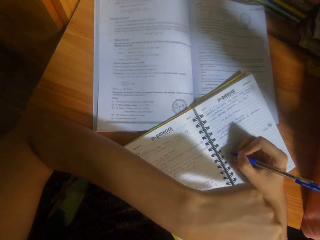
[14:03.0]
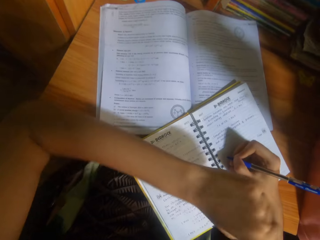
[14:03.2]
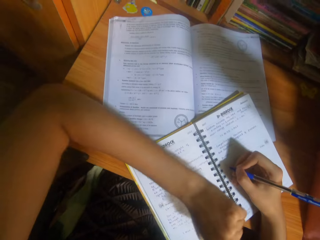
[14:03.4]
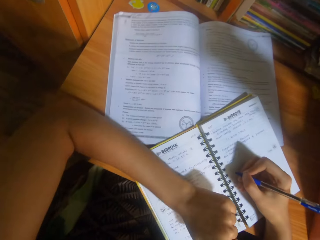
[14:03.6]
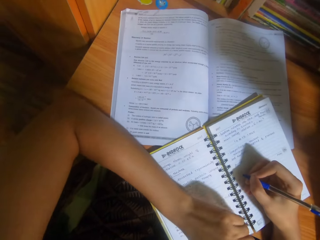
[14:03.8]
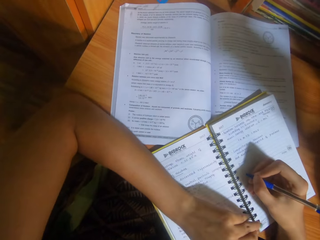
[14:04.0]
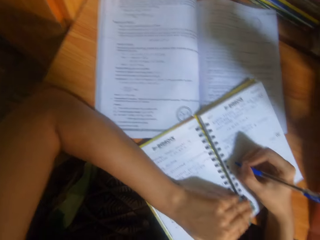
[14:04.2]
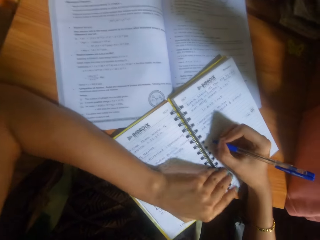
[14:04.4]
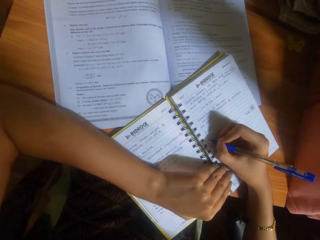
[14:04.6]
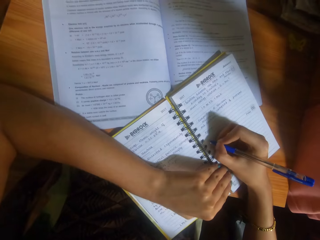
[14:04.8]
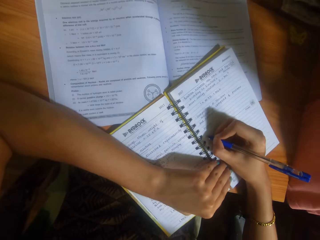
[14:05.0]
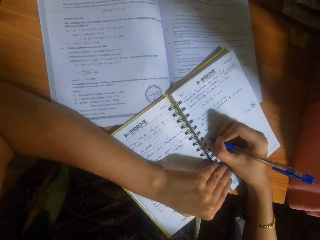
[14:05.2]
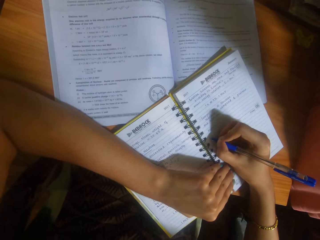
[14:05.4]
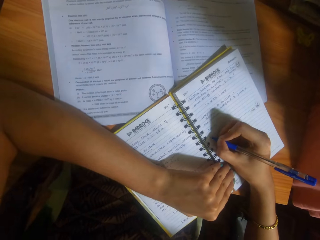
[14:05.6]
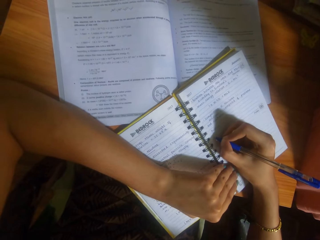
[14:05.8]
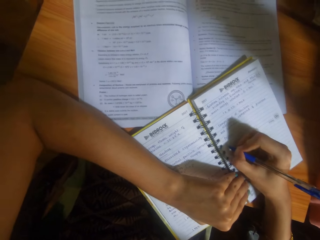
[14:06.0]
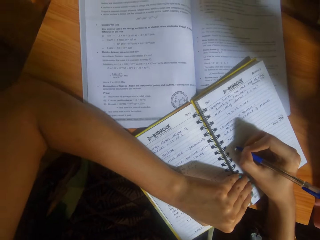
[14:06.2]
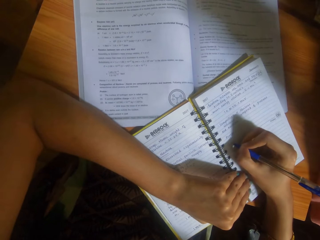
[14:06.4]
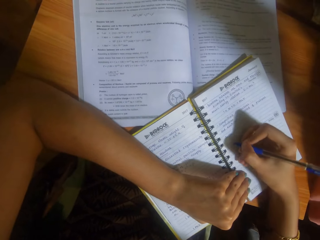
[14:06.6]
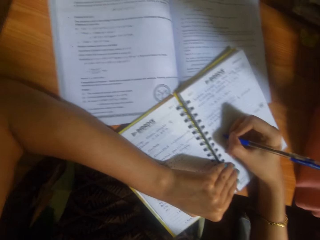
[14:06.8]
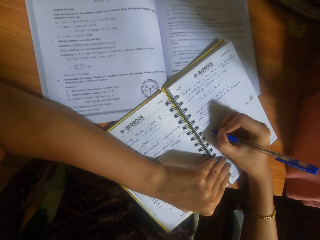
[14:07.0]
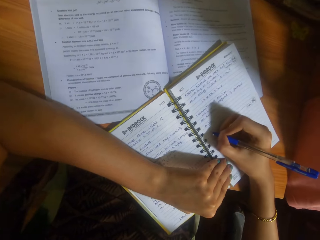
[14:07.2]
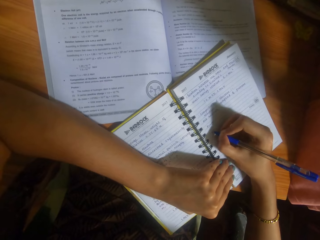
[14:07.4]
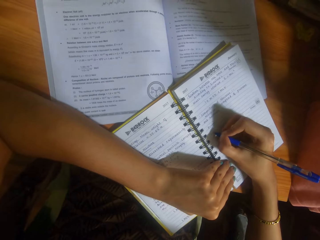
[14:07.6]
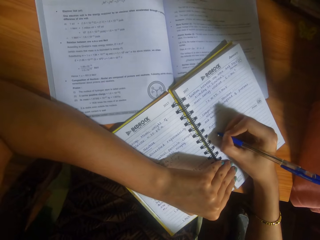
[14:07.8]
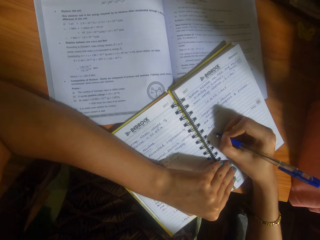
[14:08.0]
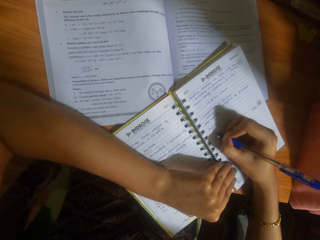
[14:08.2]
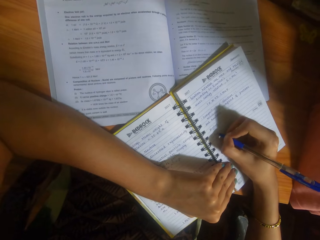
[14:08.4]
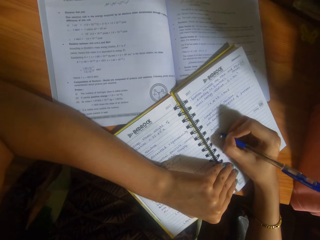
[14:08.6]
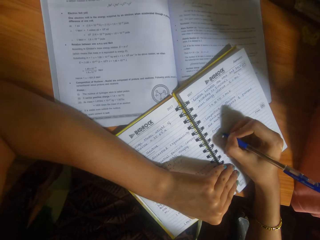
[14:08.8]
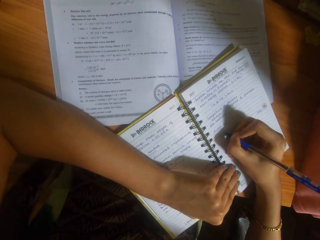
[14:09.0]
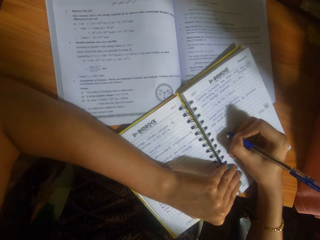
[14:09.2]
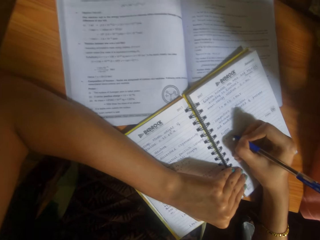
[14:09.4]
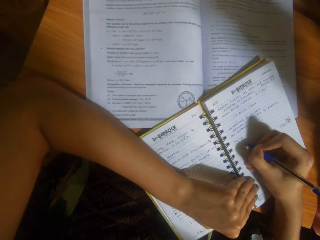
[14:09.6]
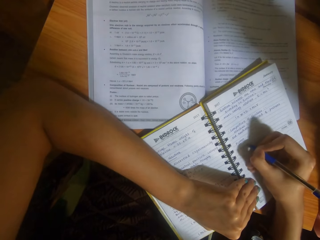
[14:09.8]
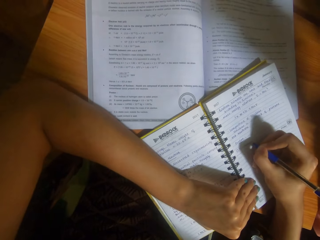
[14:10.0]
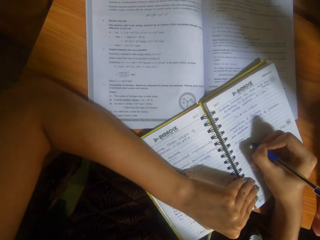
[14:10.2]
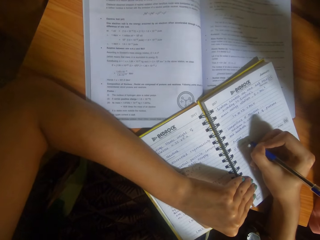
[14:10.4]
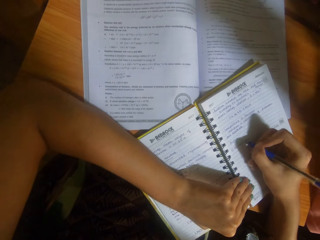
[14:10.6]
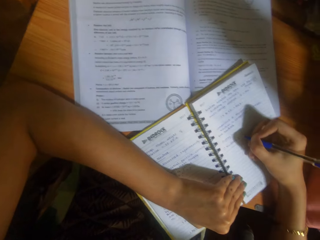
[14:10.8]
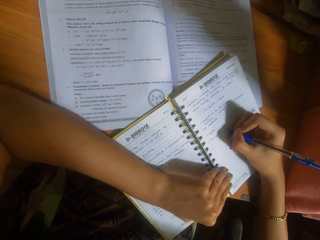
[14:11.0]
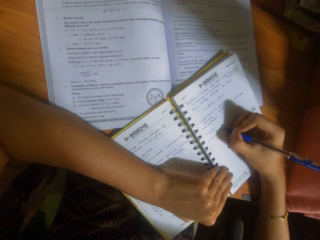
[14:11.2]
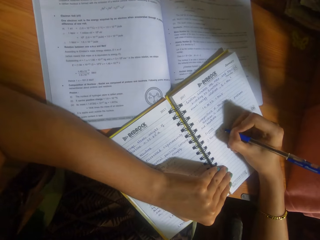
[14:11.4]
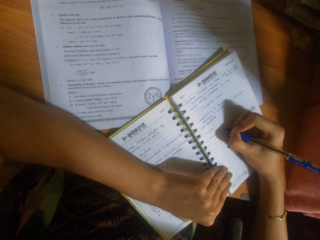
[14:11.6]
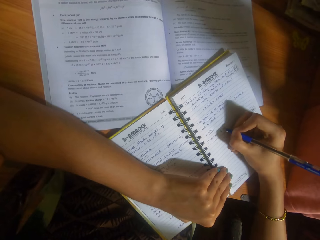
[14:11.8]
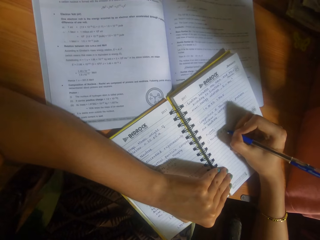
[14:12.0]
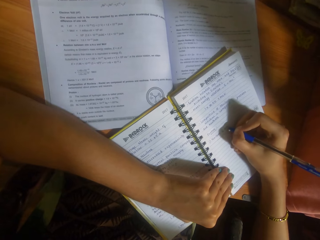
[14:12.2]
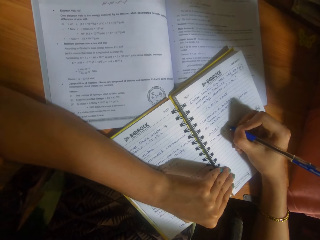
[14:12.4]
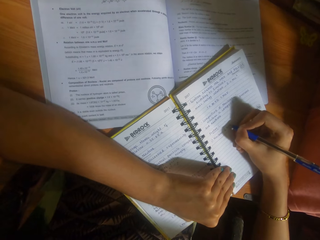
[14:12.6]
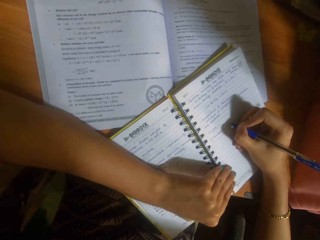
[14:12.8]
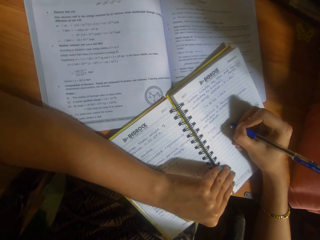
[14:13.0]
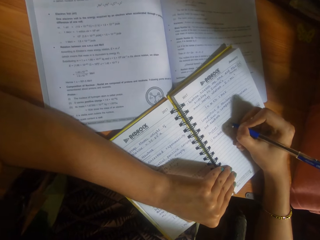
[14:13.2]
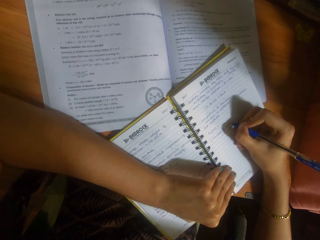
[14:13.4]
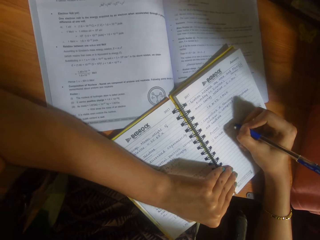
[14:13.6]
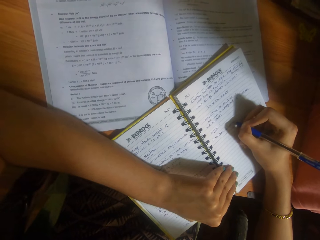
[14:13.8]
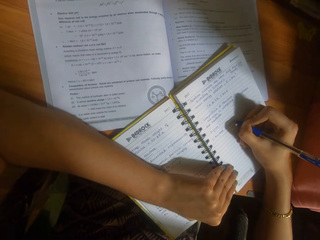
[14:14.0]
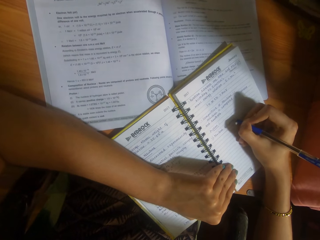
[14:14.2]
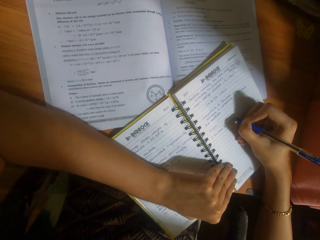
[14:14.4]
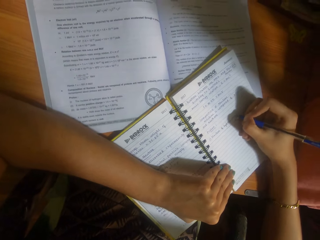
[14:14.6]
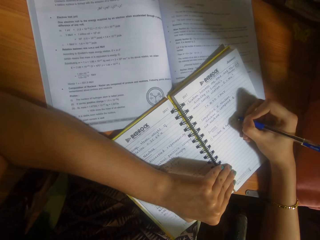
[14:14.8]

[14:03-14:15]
The camera wearer raises her left hand from the book on the table. She places her left hand on the book on the table. She writes in the book on the table with the pen in her right hand.

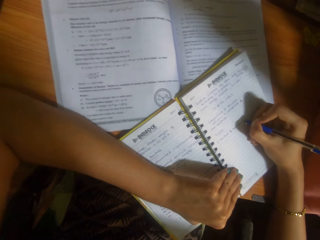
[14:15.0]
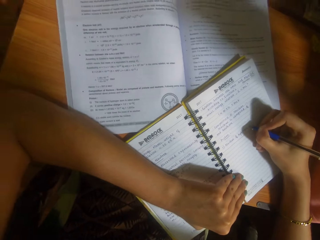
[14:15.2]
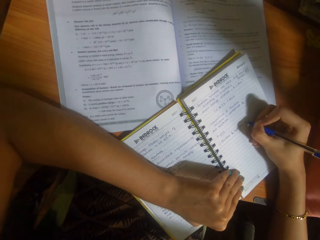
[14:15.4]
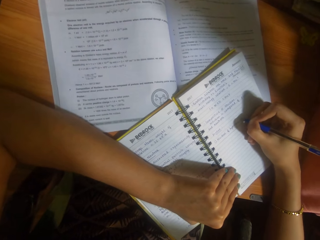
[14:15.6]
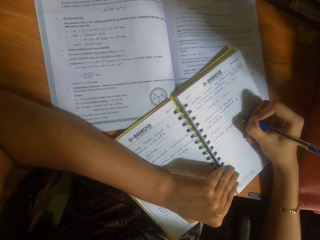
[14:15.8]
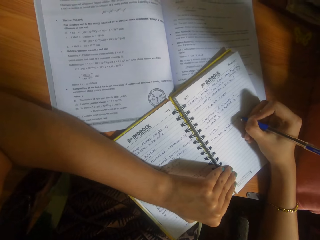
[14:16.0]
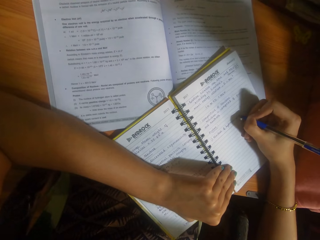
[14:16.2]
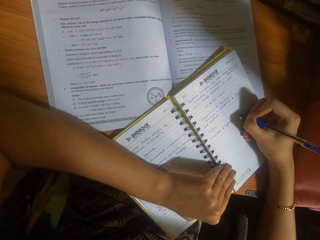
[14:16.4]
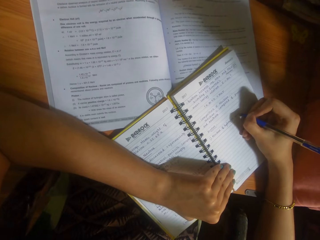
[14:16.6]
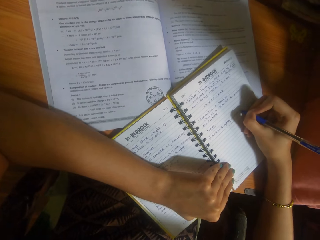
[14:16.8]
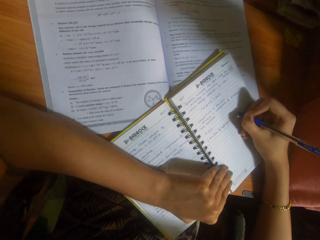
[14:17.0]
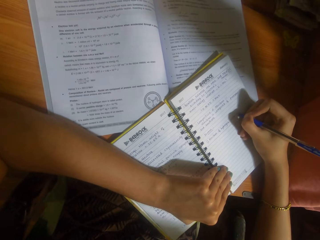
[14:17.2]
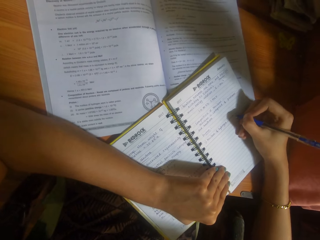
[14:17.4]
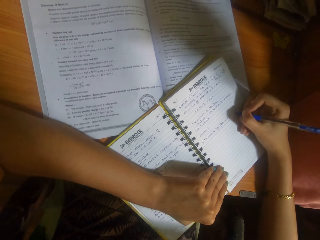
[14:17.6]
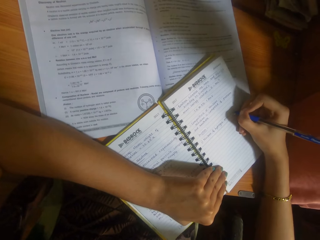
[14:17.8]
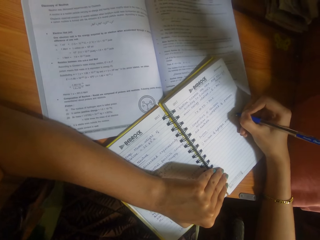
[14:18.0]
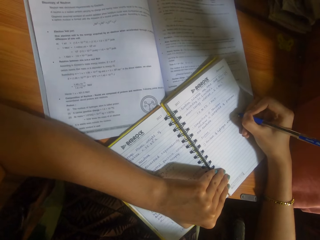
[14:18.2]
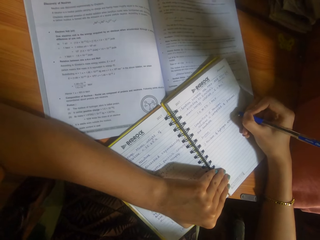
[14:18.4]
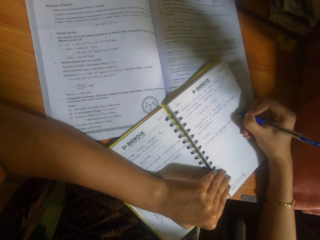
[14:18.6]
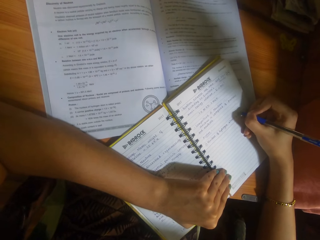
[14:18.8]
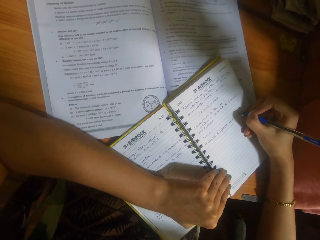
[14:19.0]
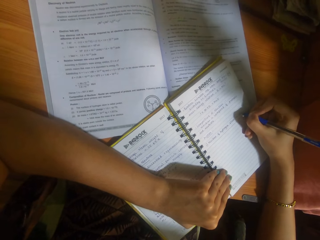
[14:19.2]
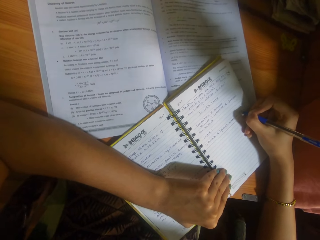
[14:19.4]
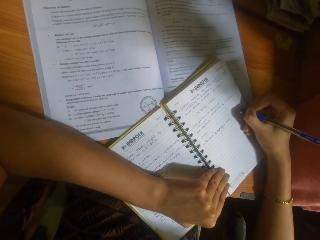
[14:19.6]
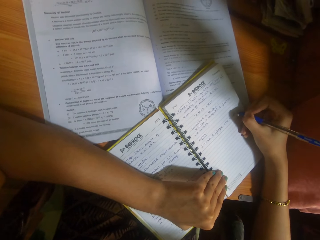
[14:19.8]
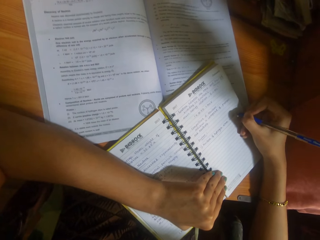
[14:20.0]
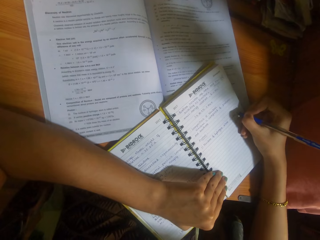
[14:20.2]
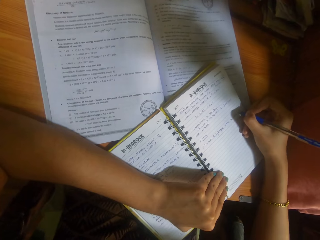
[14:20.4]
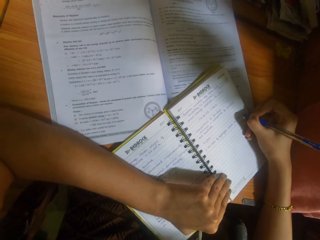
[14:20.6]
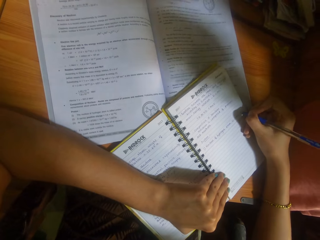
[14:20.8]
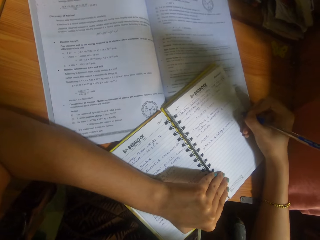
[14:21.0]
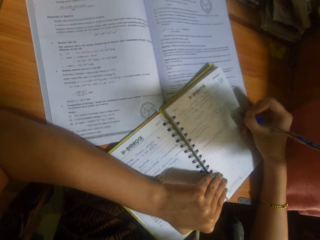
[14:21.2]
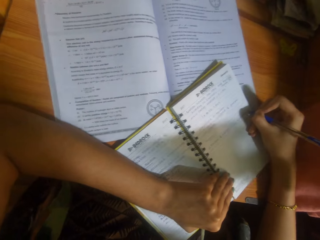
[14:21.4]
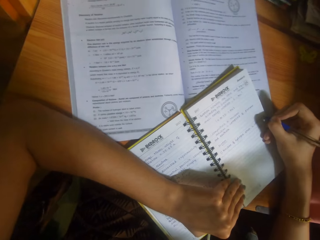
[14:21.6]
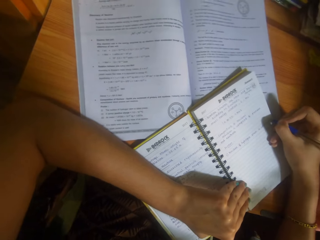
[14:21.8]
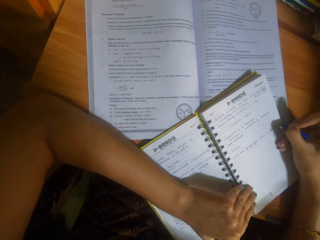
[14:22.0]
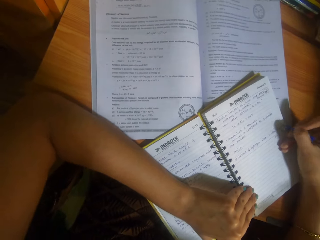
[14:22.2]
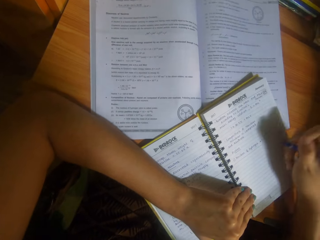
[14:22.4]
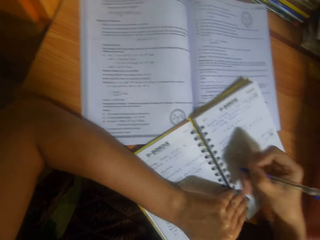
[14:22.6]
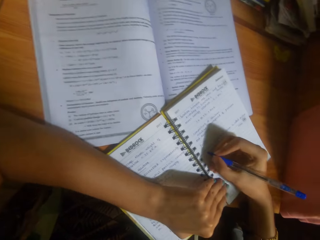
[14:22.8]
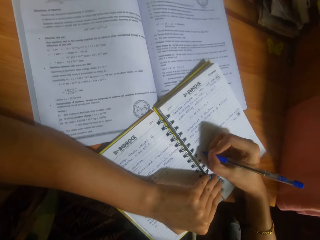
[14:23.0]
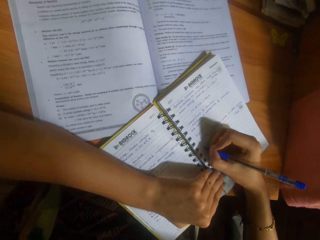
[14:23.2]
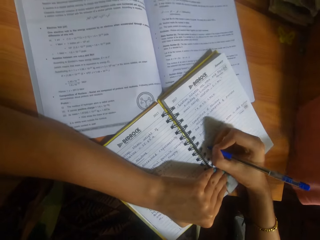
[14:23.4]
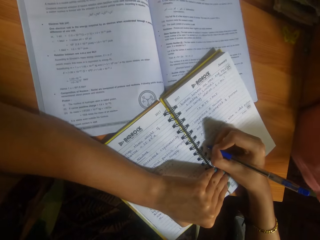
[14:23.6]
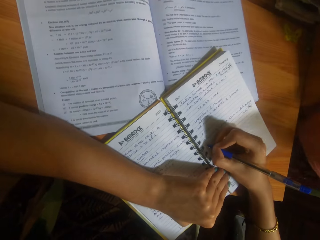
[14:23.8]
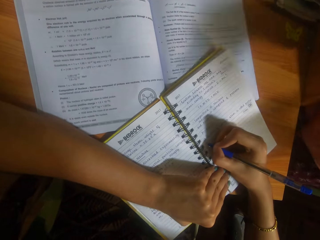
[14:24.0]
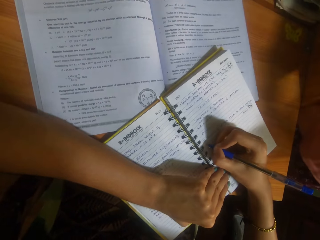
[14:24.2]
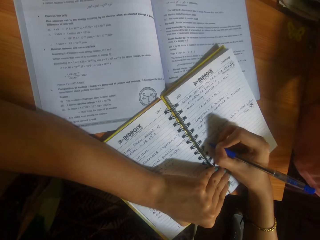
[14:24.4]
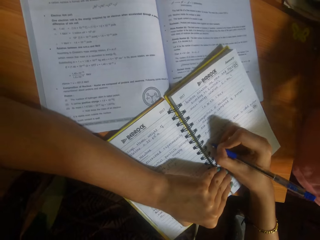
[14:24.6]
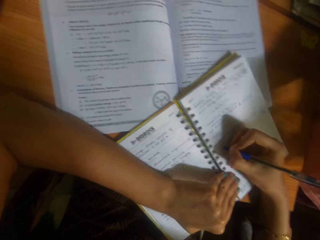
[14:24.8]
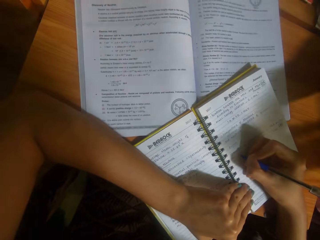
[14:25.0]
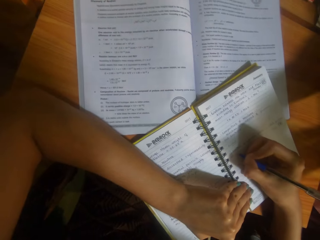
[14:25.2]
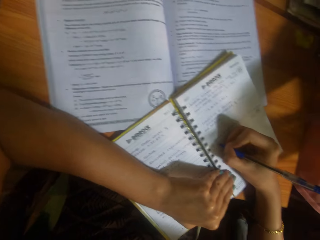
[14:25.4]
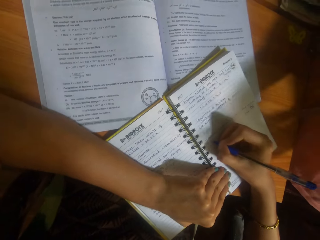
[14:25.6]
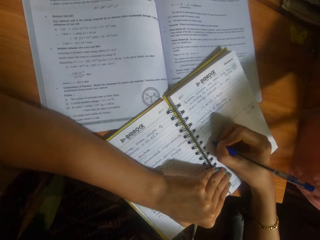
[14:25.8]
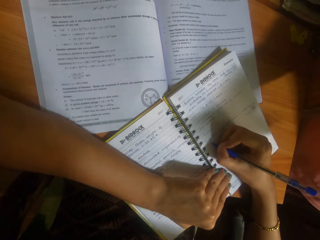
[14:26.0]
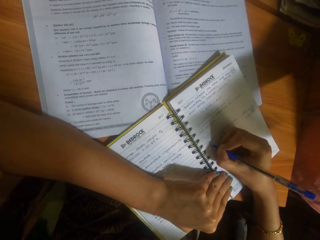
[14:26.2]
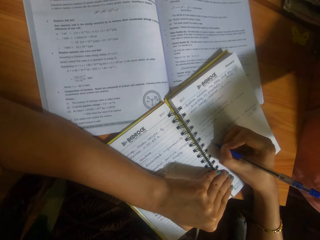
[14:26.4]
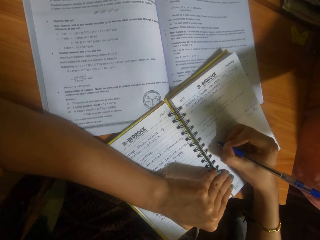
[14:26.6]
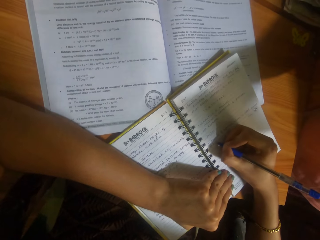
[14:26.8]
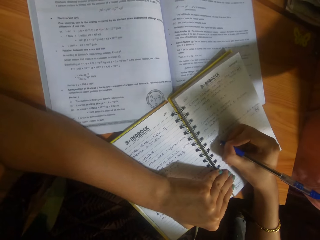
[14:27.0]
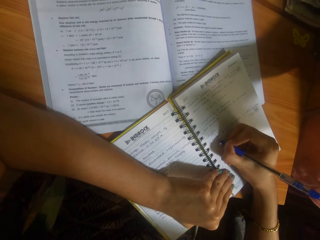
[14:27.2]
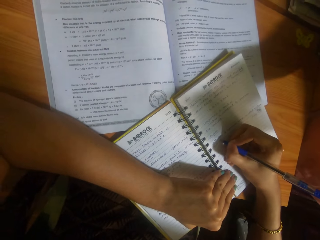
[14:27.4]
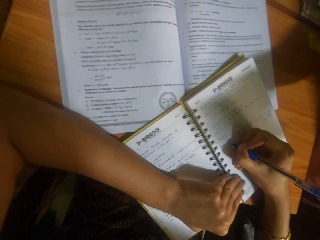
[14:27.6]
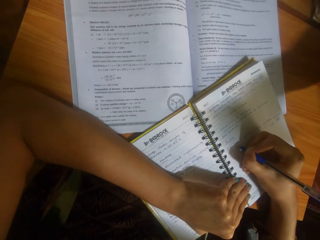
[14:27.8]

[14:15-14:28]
The camera wearer converses with the woman. She writes in the book on the table with the pen in her right hand.
